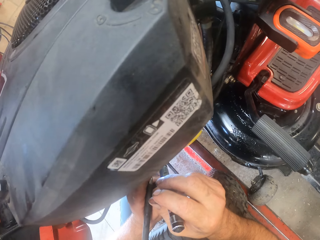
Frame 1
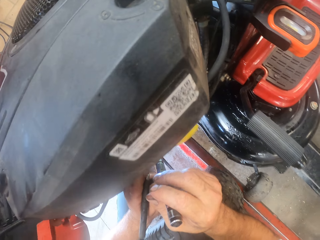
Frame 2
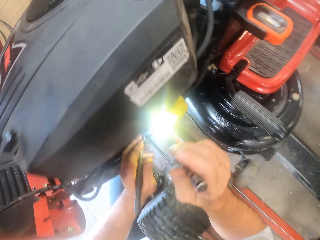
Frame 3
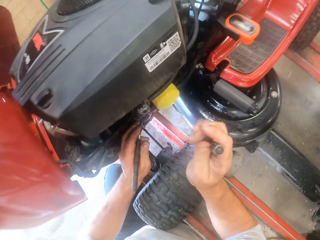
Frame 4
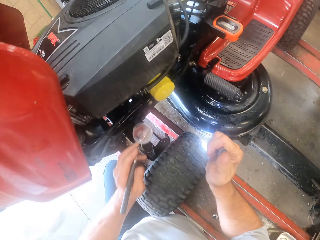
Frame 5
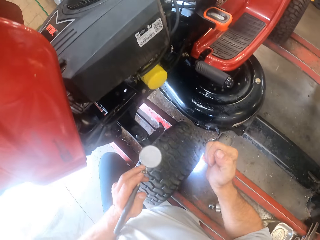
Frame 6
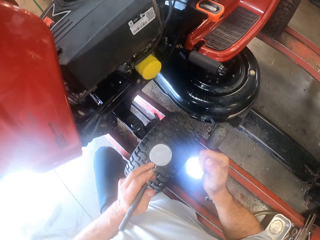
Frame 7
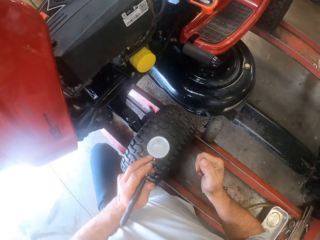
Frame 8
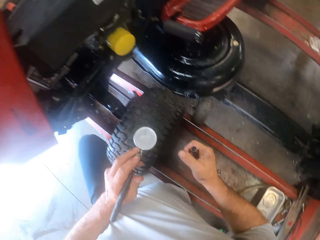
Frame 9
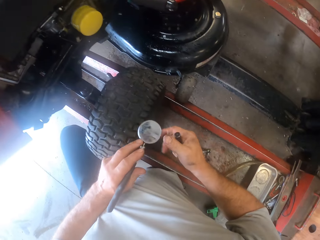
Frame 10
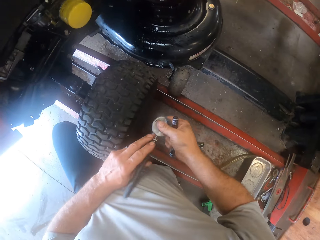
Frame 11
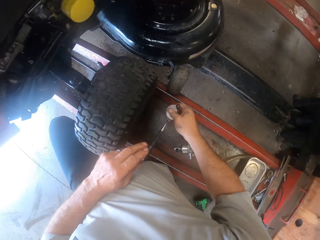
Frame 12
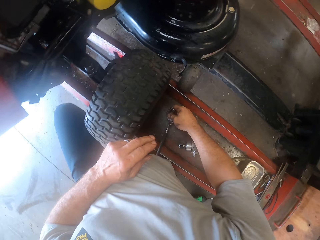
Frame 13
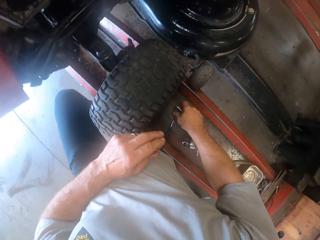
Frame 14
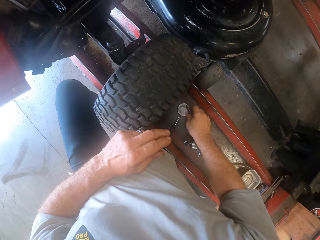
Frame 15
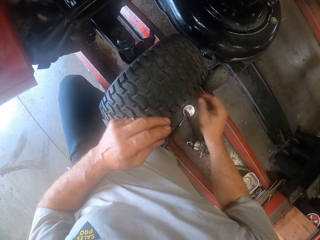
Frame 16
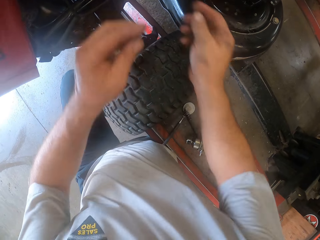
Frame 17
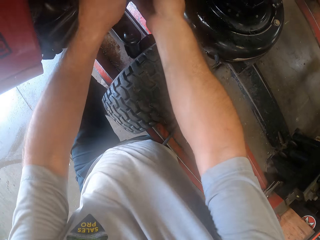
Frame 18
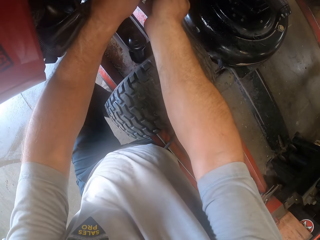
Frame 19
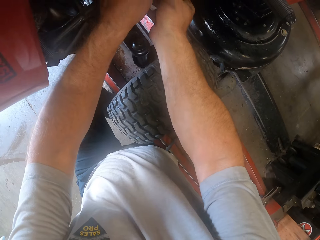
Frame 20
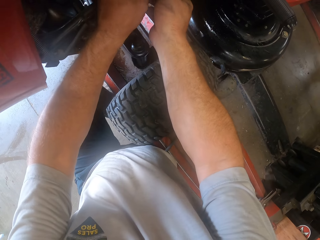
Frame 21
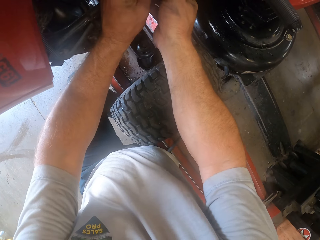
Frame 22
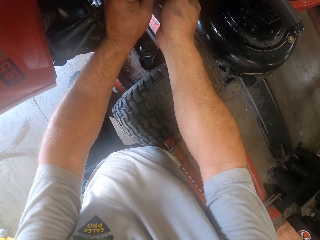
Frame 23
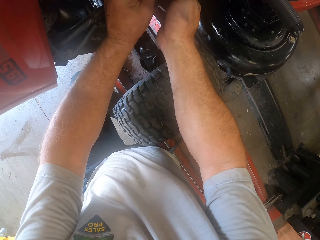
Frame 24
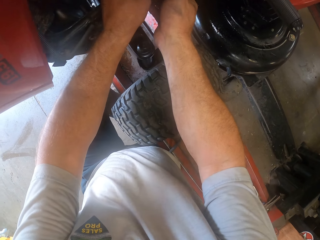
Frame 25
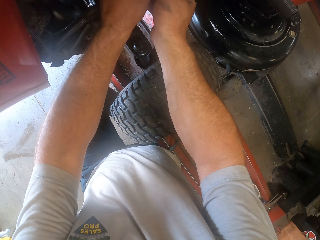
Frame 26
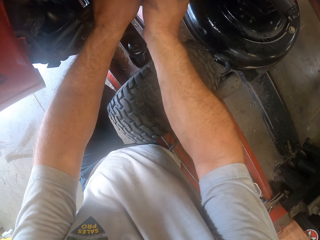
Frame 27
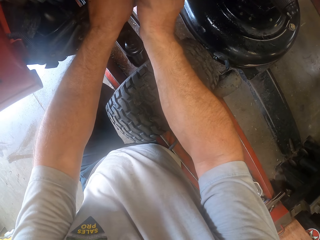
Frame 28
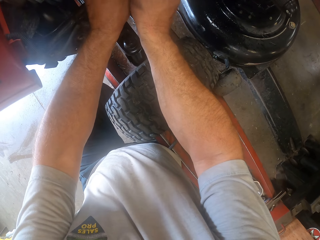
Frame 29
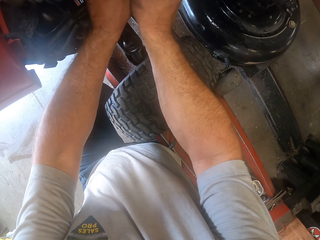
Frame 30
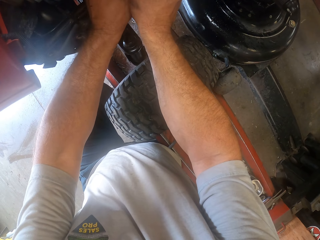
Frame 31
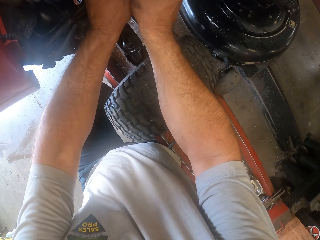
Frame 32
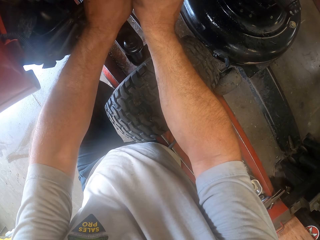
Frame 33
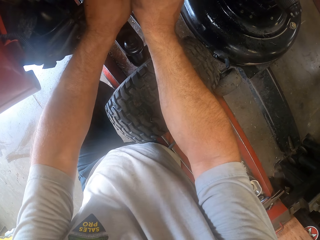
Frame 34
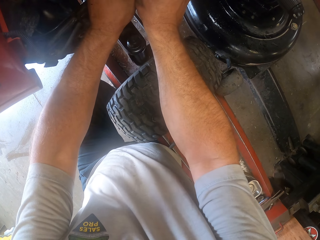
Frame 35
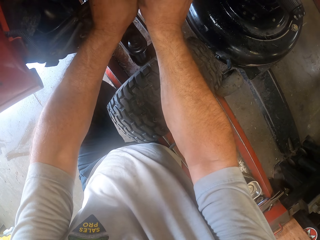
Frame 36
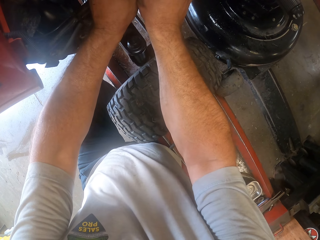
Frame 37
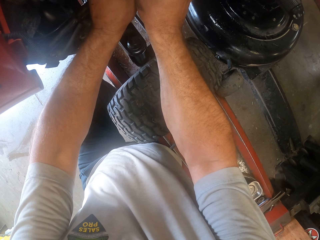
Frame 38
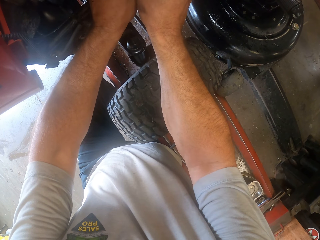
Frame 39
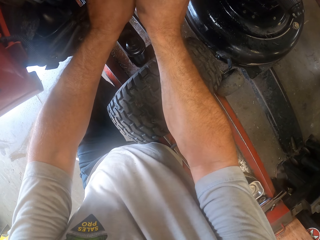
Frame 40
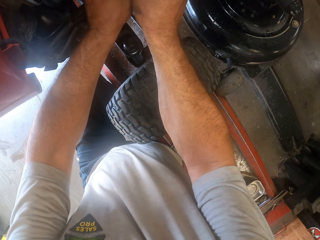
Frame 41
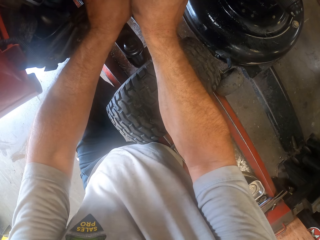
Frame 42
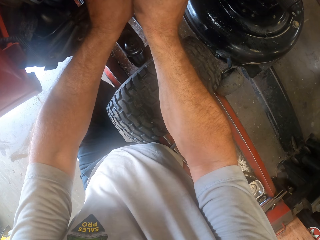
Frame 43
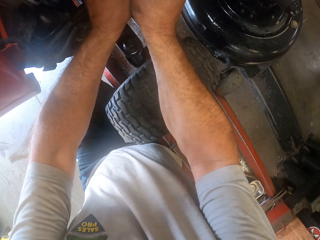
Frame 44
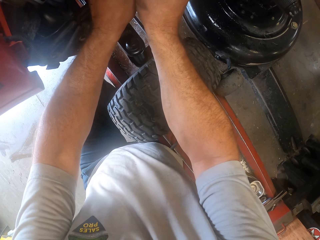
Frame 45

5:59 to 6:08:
The camera wearer drops the magnifying glass on the mower worktable. He drops the torch light on the mower worktable. He touches something on the zero turn lawn mower and fixes the part of the lawn mower with both hands.

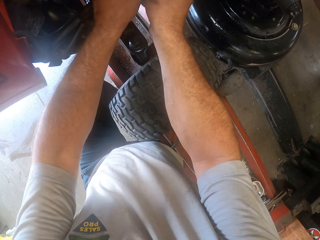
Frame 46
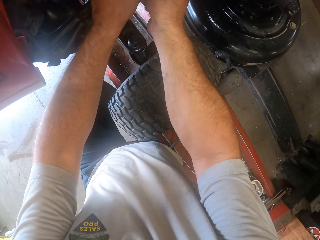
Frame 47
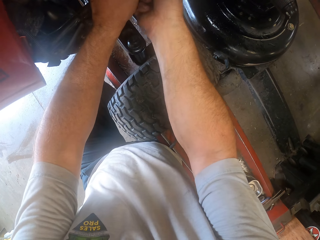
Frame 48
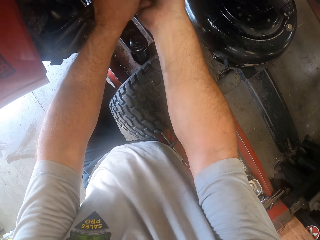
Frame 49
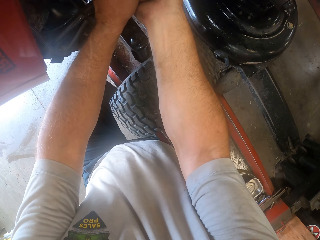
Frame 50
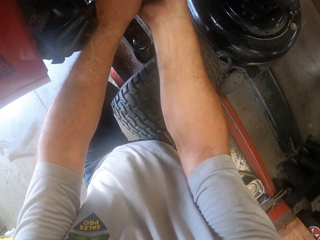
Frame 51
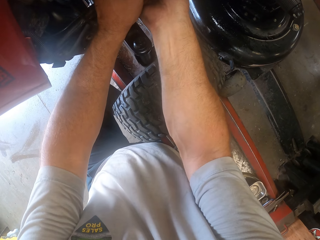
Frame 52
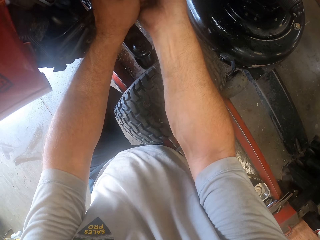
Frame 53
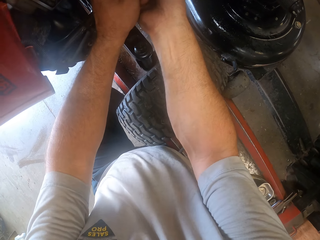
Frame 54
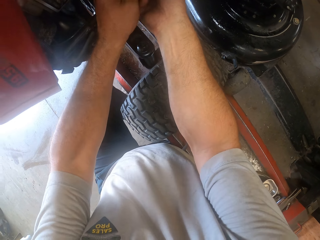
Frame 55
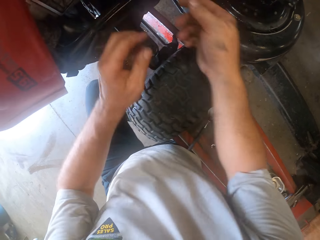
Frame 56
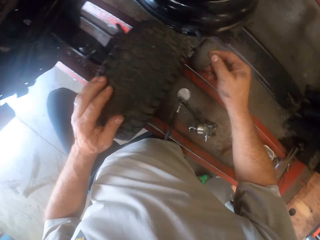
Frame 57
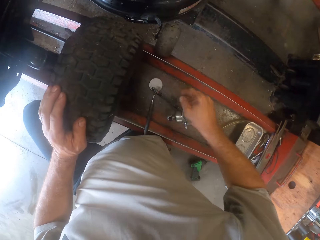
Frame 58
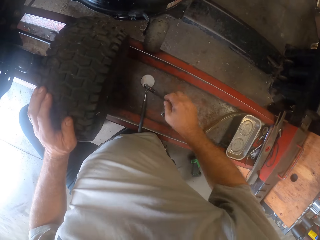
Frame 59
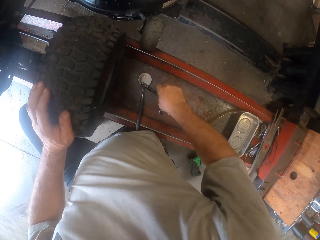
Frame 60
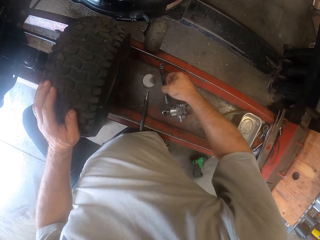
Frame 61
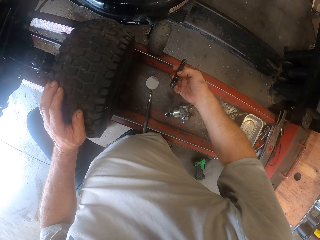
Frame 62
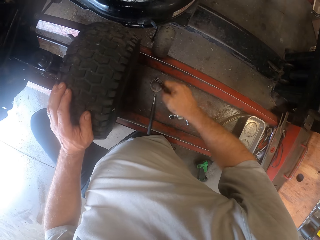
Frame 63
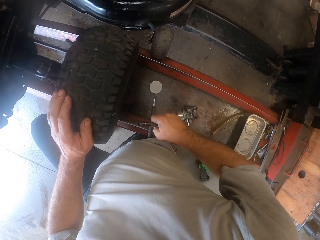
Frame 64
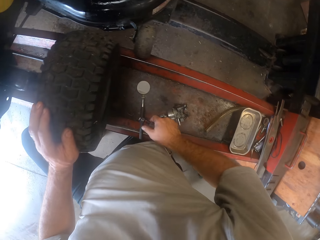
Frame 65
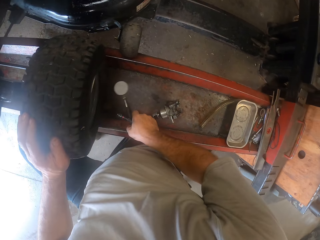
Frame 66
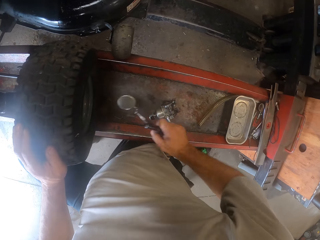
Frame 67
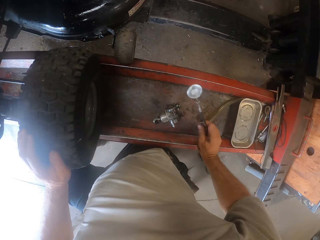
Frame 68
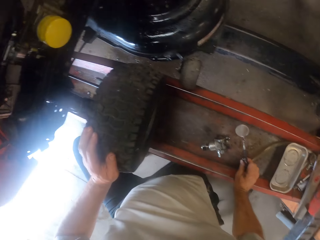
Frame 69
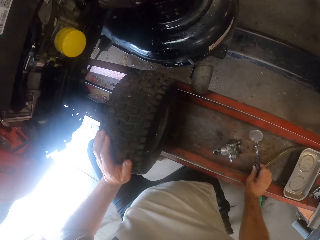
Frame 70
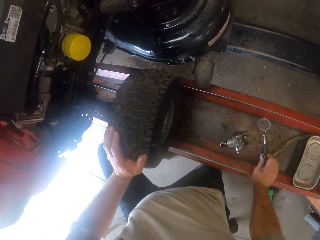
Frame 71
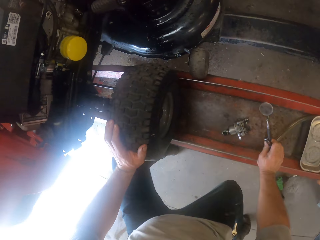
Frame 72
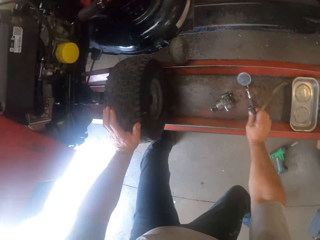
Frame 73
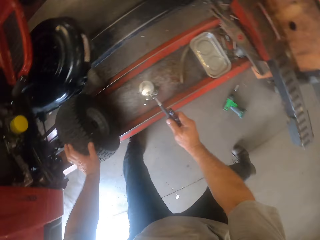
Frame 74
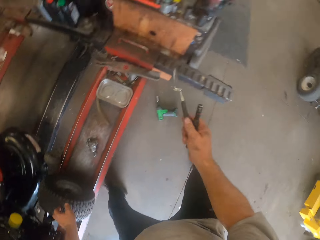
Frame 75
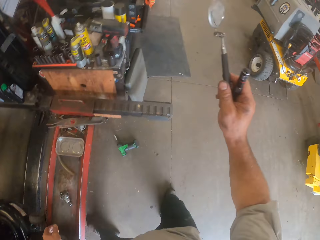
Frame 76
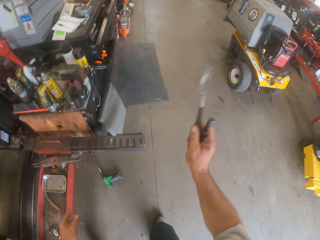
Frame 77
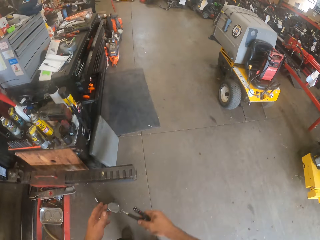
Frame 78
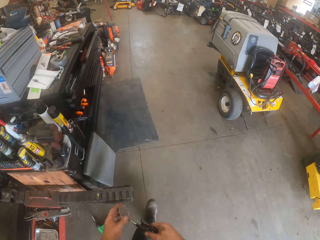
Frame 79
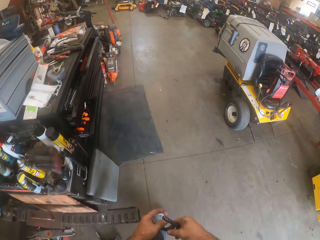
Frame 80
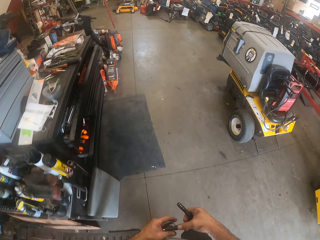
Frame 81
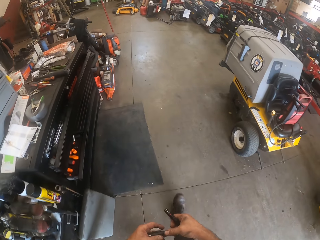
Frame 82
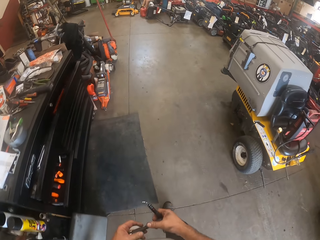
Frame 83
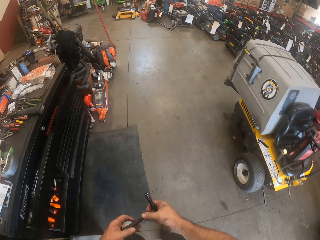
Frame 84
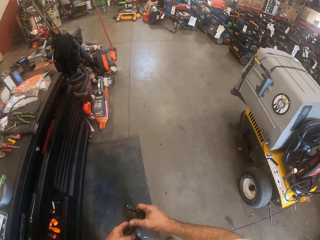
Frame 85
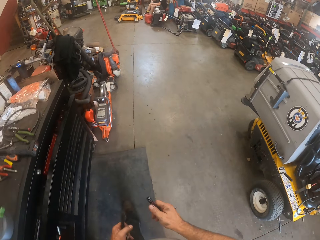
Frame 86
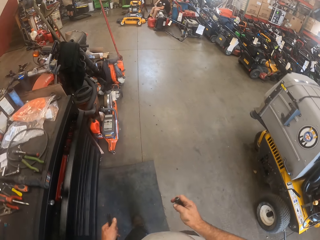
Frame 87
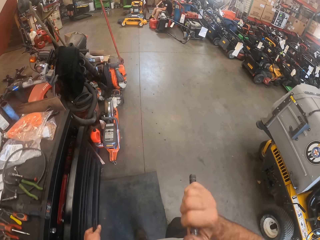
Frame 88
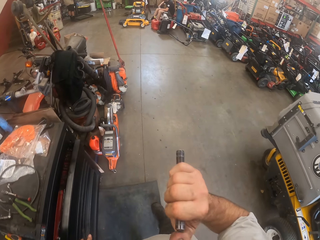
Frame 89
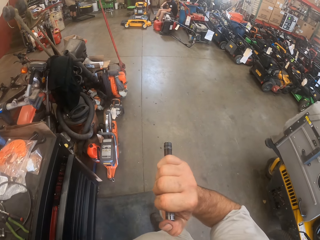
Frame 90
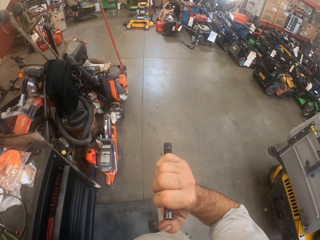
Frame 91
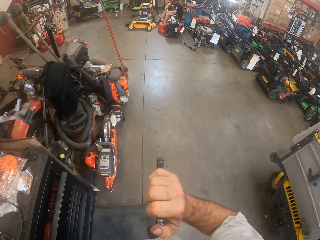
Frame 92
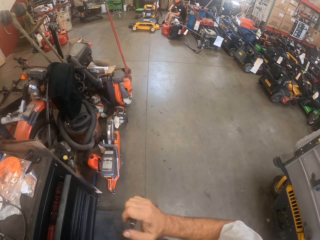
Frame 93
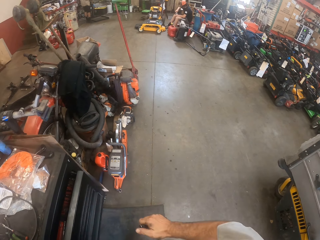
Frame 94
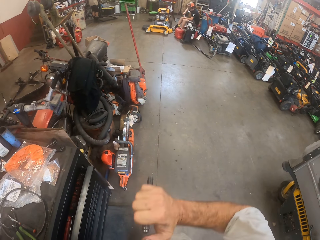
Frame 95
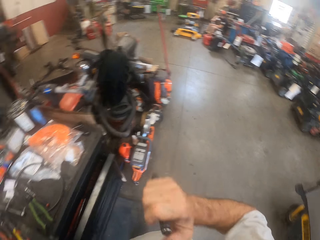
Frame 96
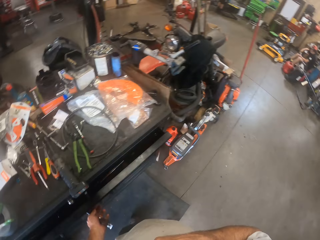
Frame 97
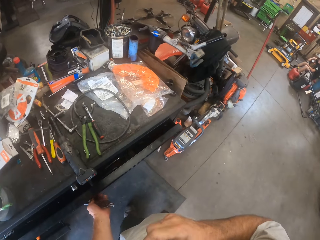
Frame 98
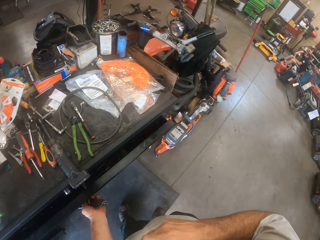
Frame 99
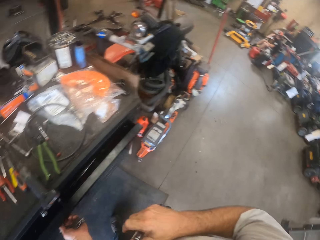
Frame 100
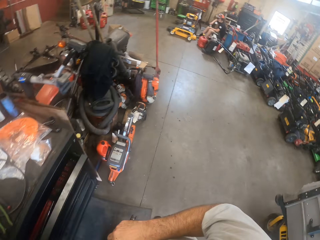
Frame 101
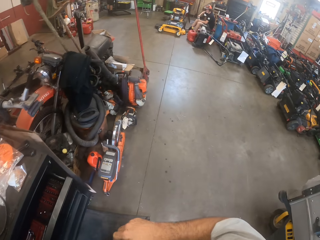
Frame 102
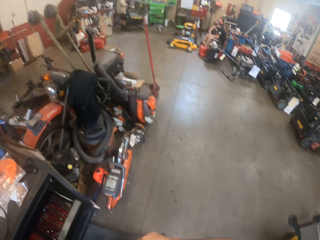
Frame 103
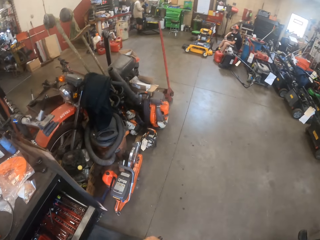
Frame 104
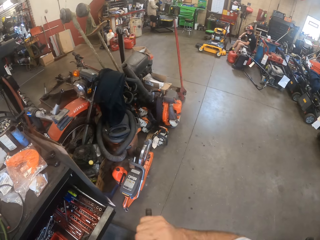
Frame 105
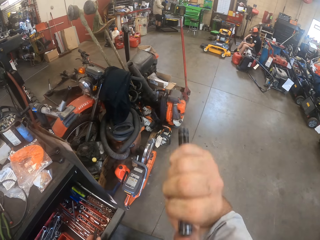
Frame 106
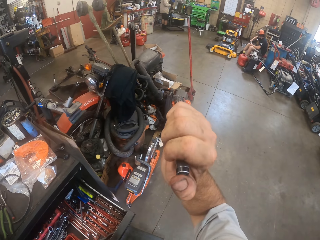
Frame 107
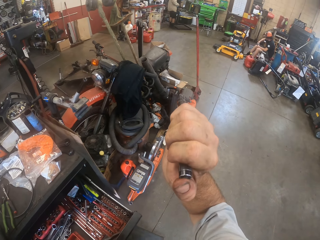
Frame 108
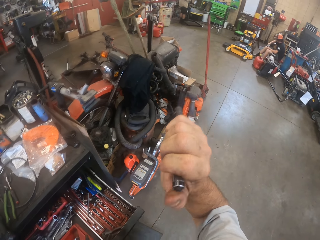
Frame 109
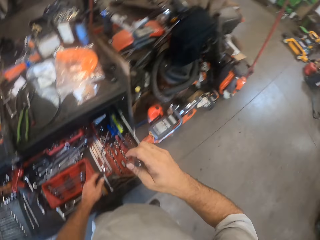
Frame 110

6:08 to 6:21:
The camera wearer picks the torch light from the mower worktable with his right hand. He picks the magnifying glass from the mower worktable with his right hand. He gets up from the floor. He walks towards the tool cabinet across the workshop. He opens the tool cabinet drawer with his left hand.
